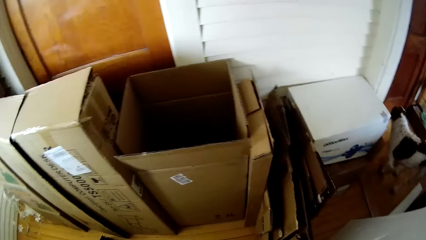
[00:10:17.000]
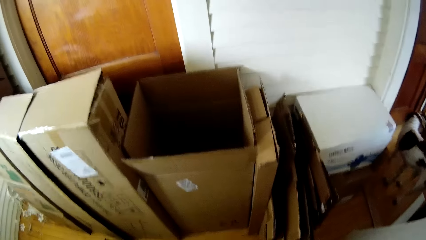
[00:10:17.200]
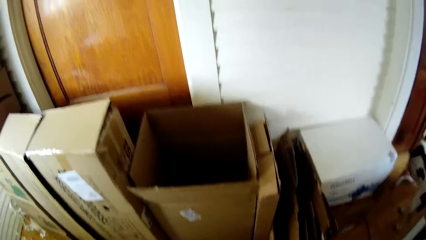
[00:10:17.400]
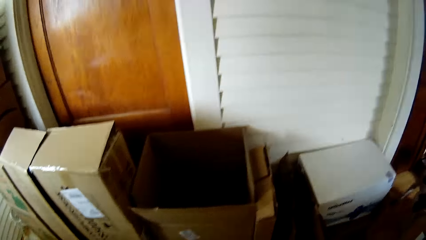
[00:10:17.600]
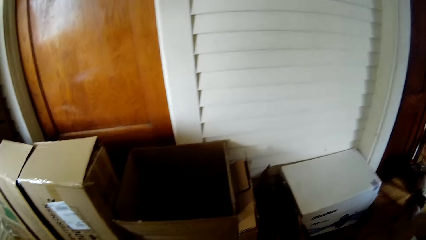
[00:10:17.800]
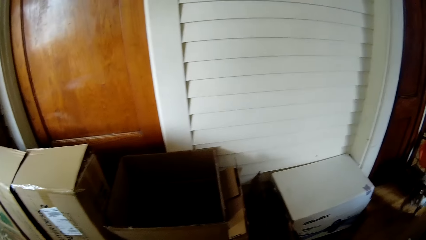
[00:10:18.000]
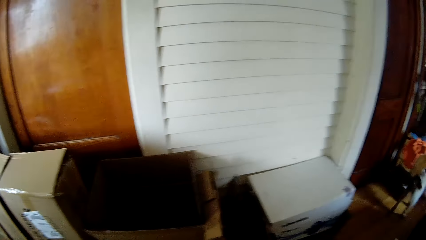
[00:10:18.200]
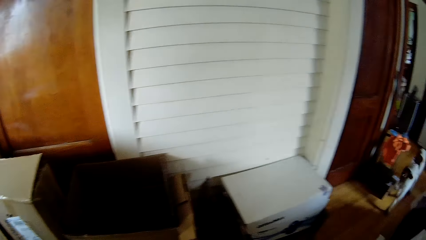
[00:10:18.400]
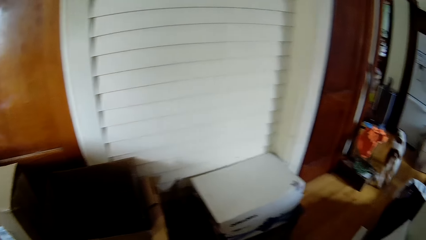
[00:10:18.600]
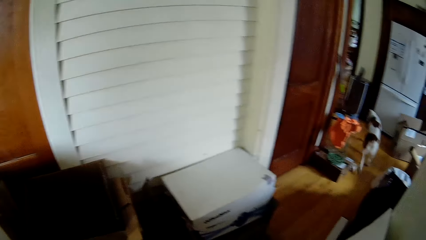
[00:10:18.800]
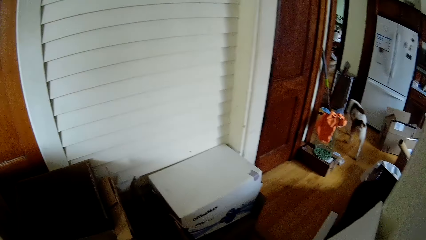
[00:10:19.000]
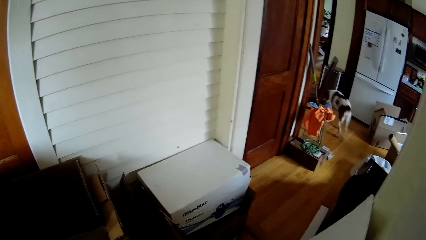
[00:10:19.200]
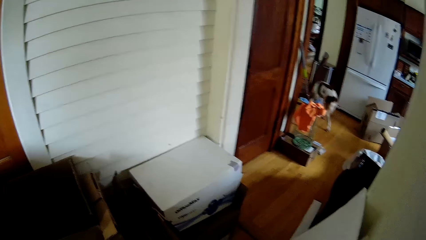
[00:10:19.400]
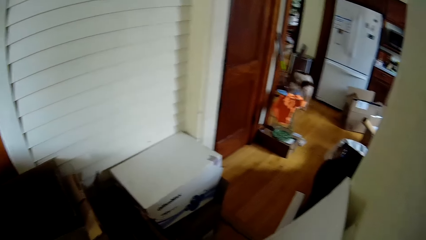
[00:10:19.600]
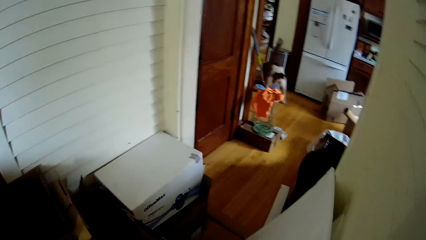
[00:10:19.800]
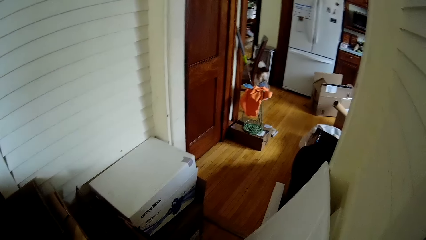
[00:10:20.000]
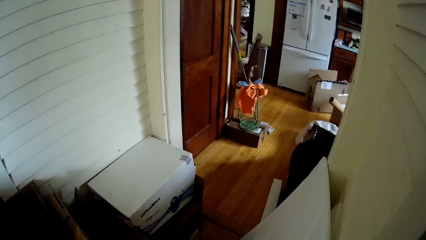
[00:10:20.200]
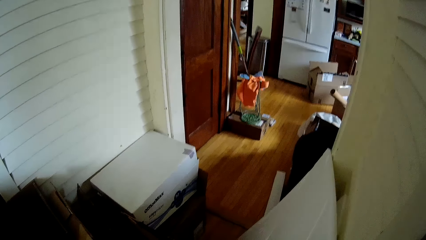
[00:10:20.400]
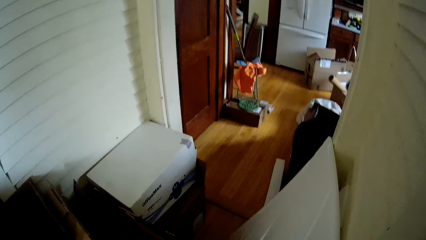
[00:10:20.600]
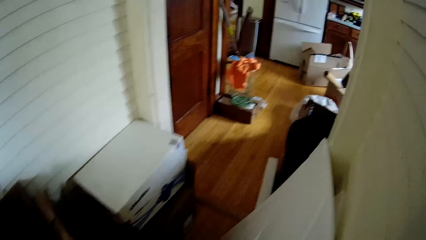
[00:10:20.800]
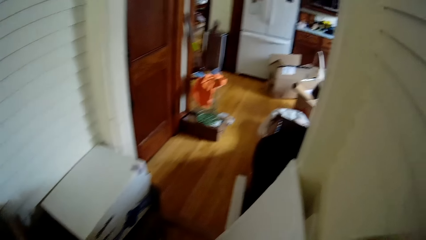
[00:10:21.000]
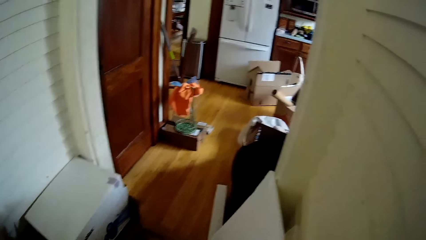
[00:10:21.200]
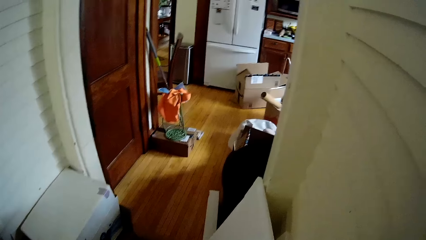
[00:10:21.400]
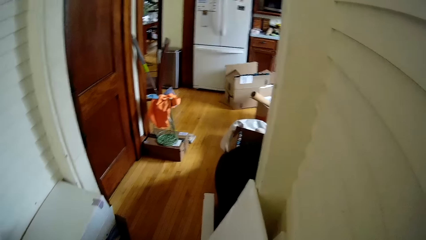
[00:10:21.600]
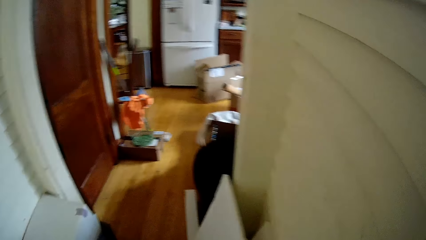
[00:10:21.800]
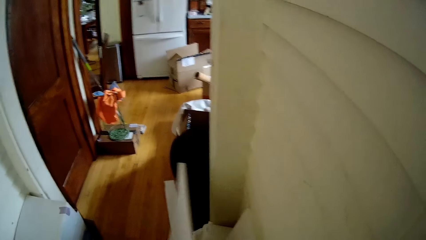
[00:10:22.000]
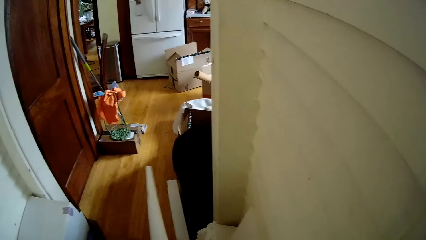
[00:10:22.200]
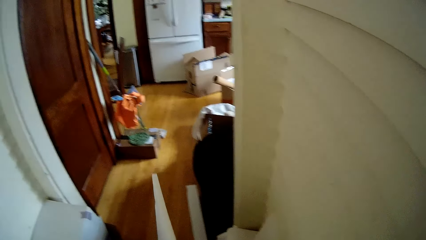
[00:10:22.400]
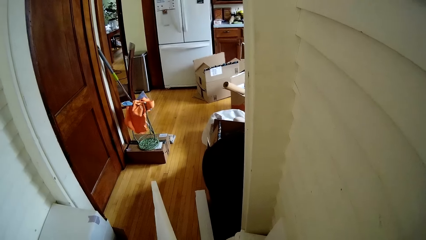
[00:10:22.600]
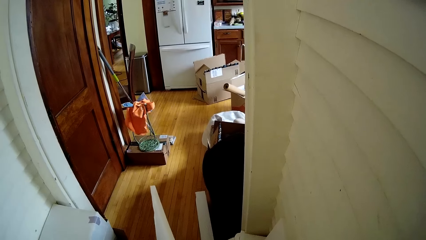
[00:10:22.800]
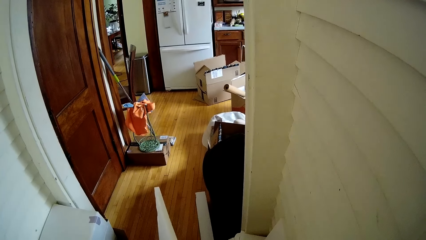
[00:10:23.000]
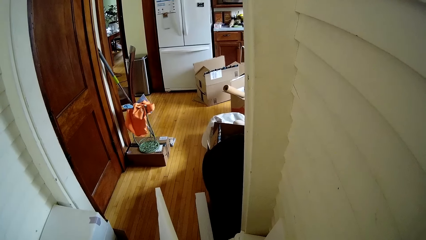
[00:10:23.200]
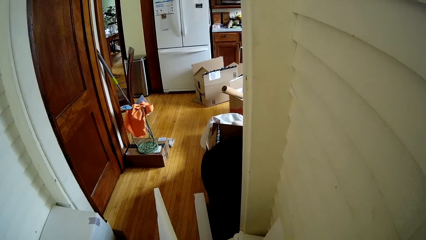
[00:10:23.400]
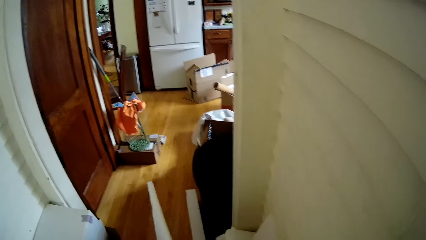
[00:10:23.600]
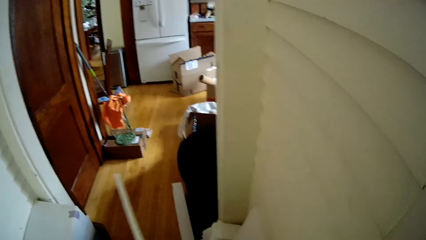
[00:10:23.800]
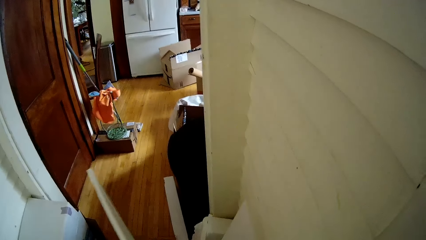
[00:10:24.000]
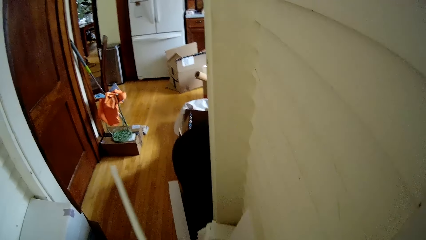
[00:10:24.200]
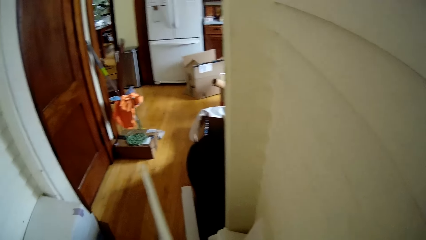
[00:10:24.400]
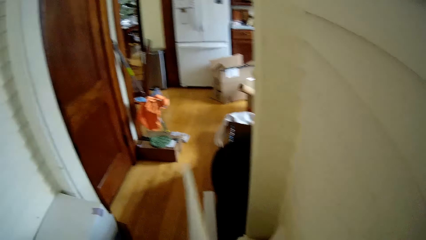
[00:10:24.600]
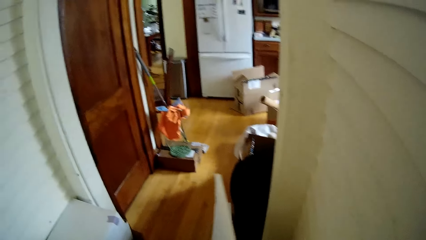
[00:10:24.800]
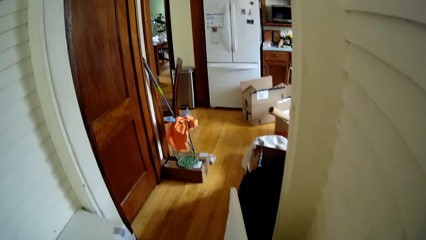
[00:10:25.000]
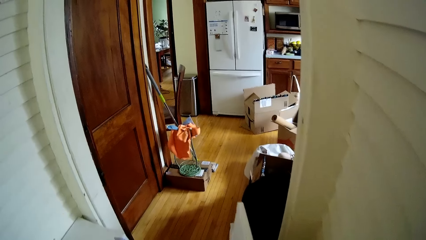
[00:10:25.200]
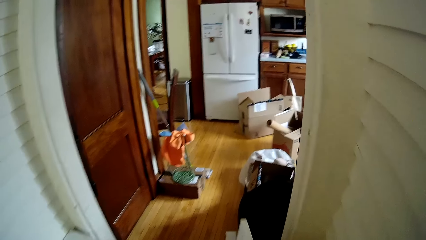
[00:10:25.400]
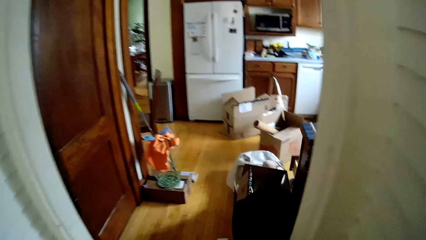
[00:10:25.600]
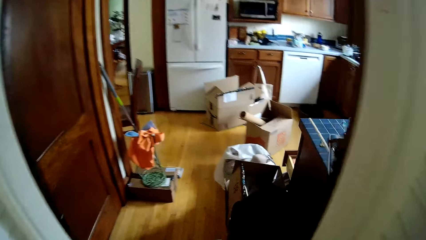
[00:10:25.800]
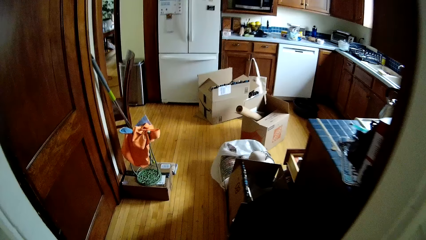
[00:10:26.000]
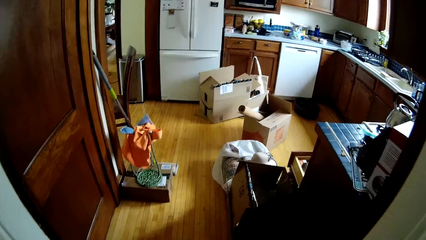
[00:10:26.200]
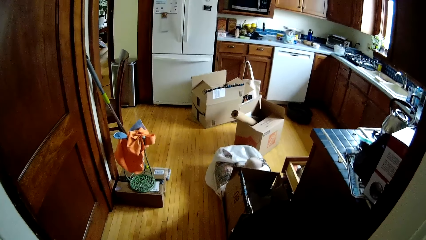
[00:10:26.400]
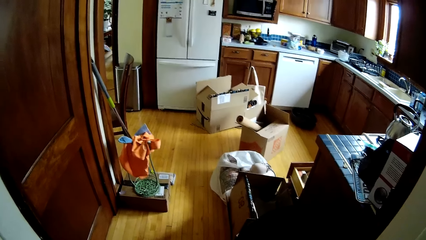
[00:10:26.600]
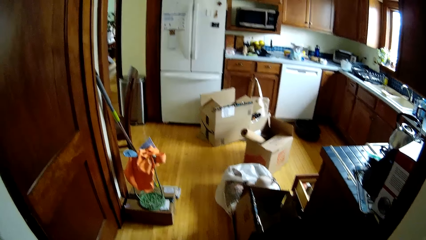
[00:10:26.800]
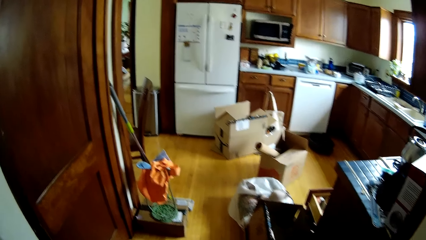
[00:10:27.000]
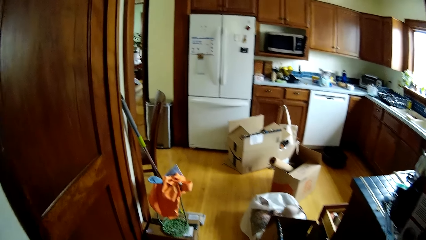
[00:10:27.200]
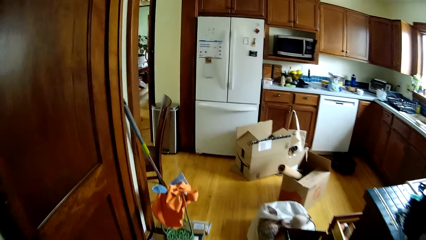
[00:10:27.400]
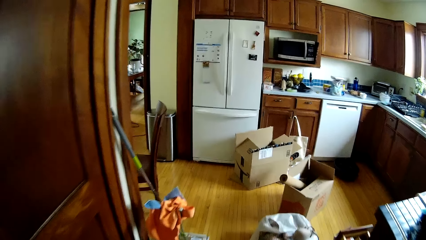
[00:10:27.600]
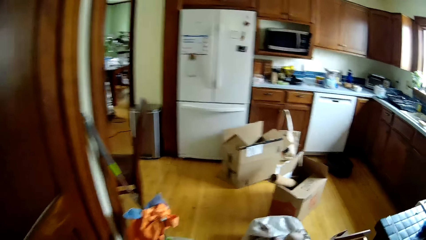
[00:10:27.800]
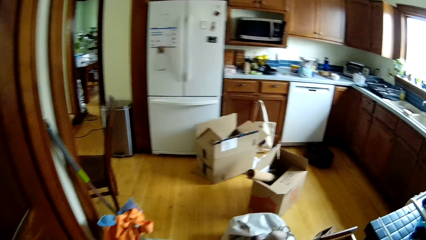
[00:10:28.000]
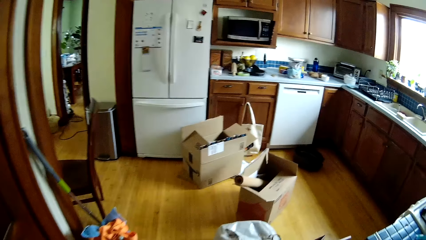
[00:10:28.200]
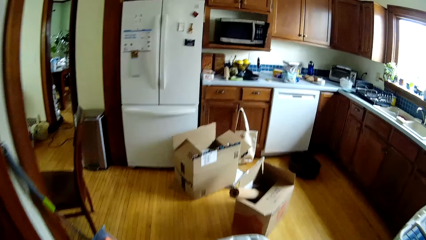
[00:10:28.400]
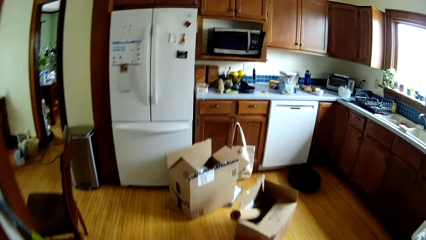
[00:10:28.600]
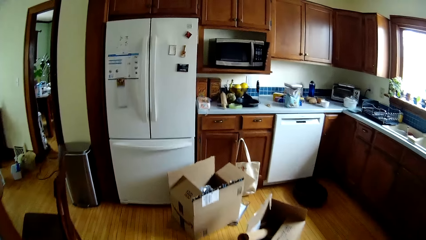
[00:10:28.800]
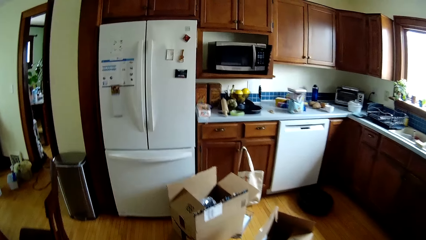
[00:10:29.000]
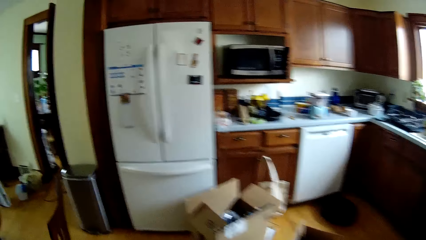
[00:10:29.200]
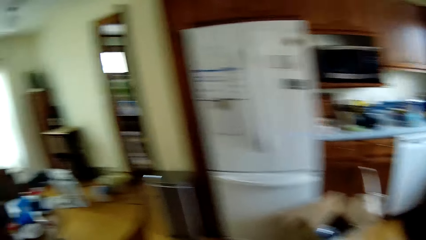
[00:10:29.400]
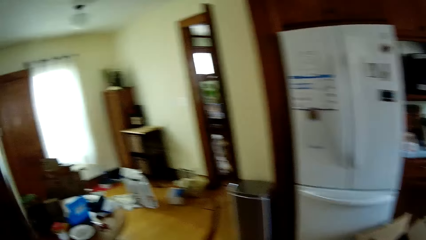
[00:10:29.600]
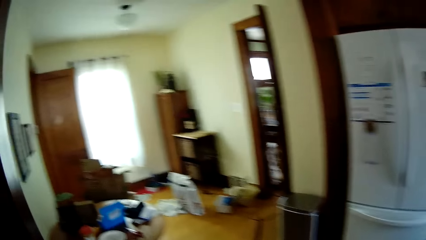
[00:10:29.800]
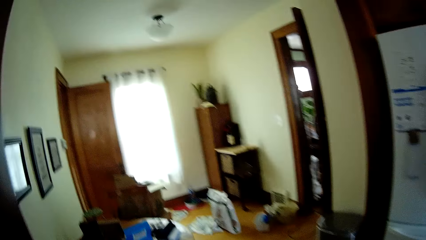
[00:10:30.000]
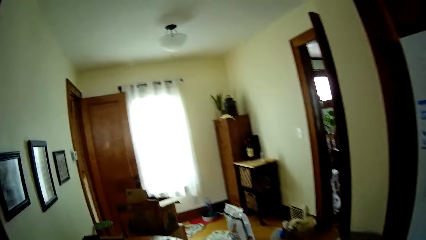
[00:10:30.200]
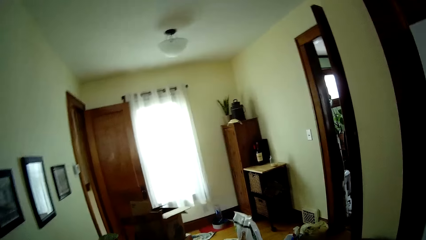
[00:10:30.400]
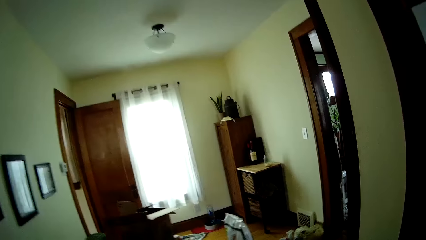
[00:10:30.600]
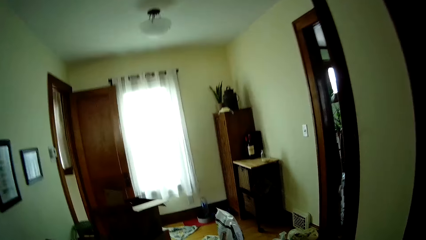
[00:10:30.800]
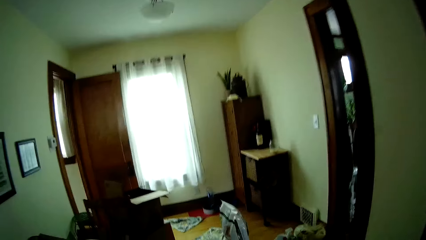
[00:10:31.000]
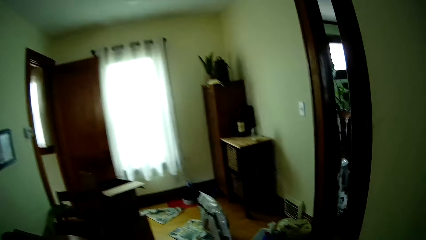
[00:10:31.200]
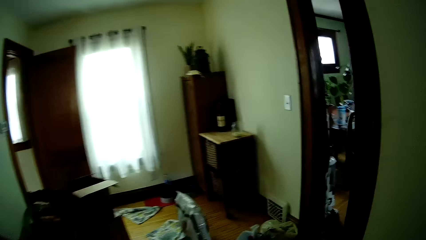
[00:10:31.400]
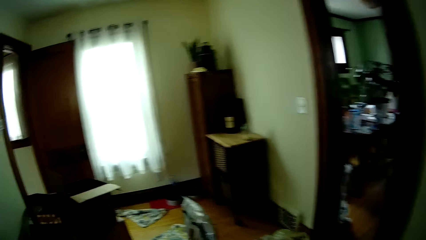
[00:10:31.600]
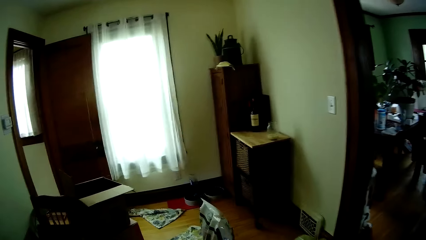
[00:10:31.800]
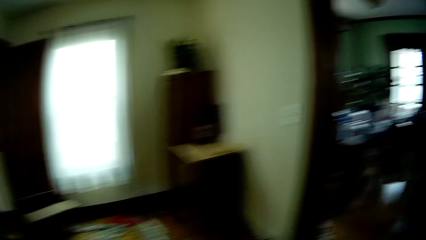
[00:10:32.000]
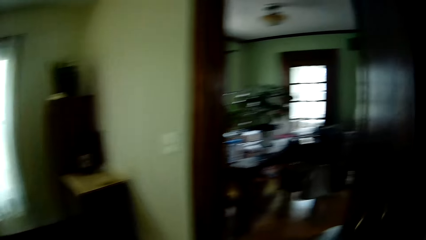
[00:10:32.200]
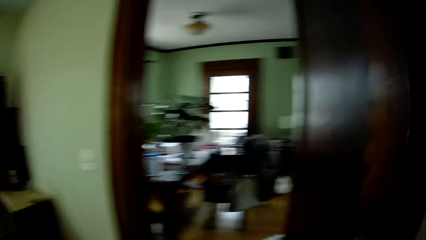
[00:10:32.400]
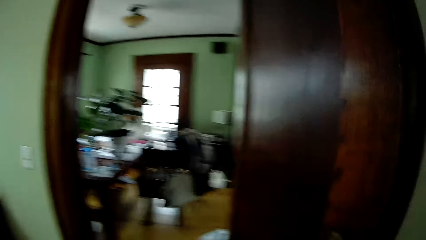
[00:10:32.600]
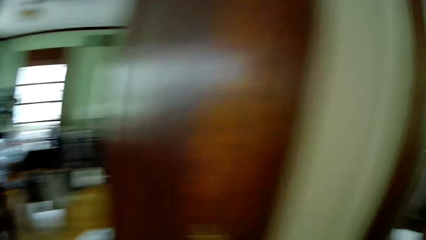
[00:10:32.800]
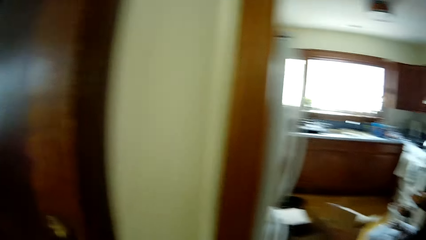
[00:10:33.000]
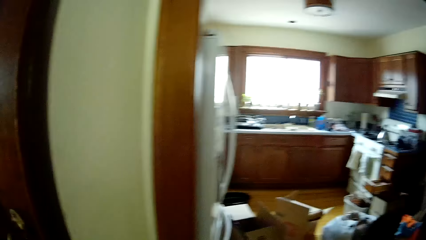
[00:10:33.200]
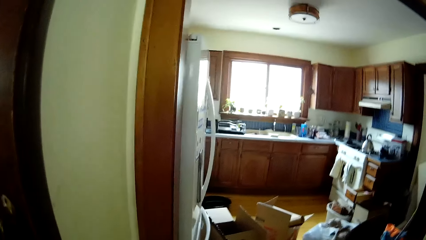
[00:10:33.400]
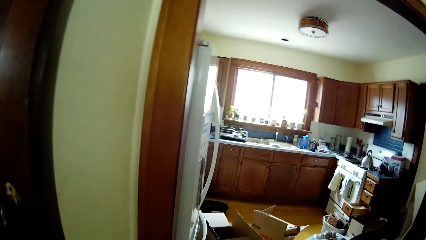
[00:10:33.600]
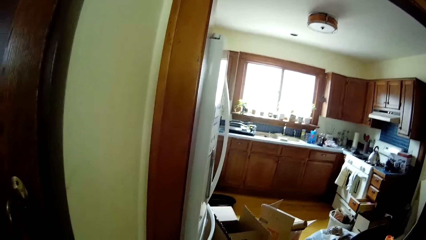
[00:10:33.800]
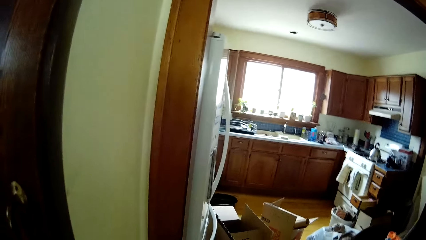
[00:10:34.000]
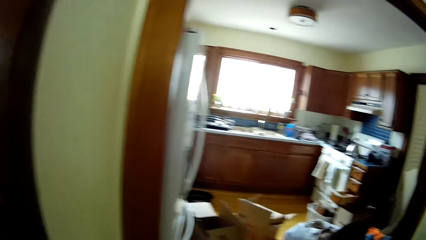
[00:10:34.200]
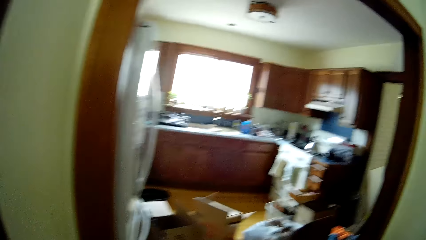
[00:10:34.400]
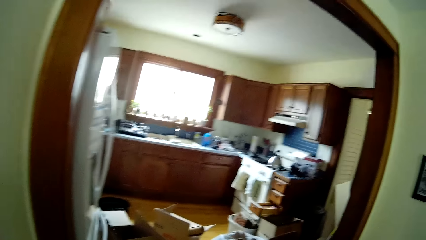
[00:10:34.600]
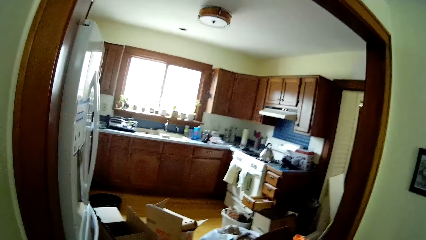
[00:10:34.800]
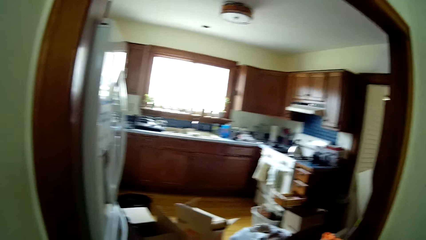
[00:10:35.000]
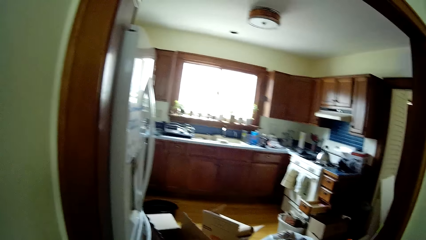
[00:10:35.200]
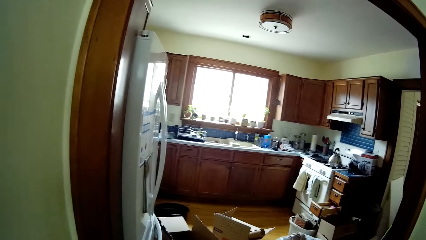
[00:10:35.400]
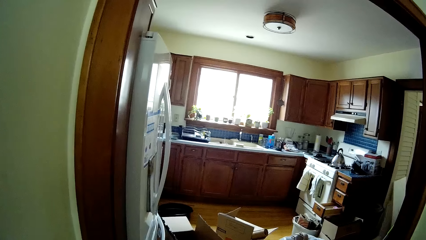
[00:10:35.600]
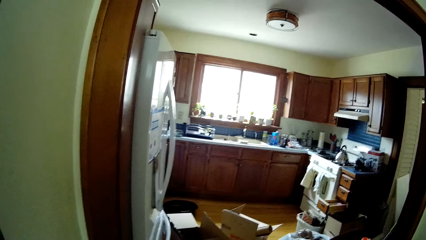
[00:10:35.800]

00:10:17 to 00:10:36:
The dog walks around the room. The camera wearer carries a board from the floor with his right hand. He drops something. He walks around.
